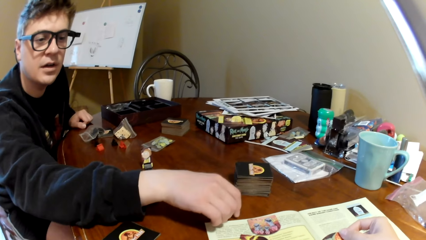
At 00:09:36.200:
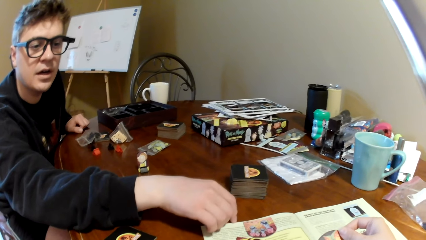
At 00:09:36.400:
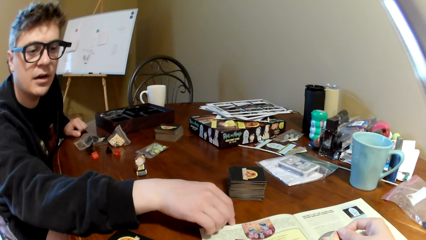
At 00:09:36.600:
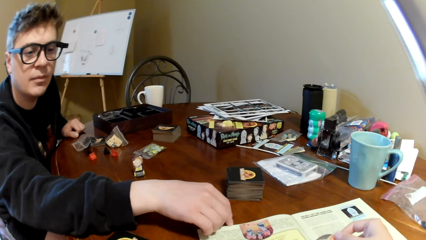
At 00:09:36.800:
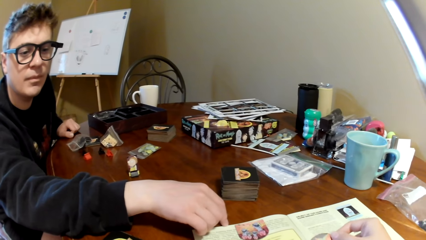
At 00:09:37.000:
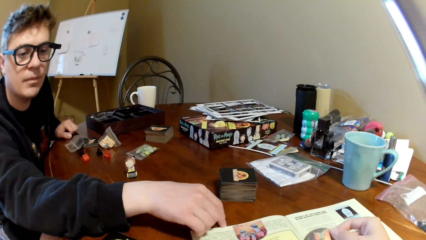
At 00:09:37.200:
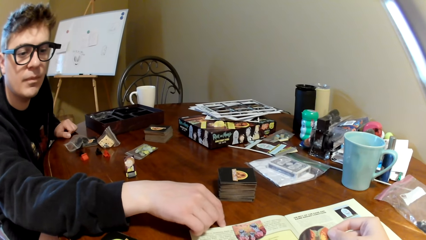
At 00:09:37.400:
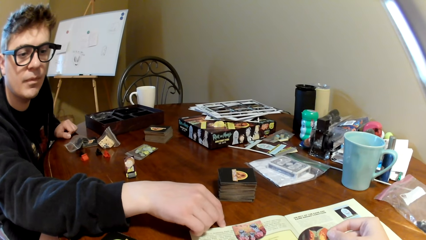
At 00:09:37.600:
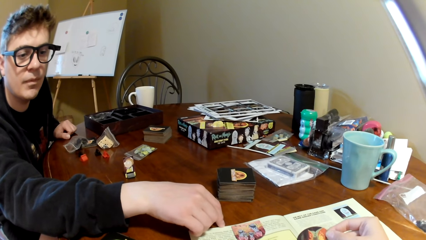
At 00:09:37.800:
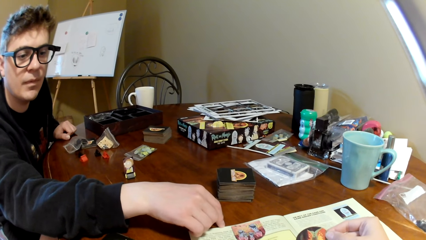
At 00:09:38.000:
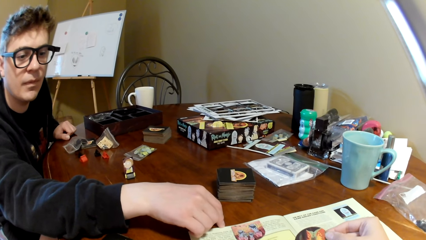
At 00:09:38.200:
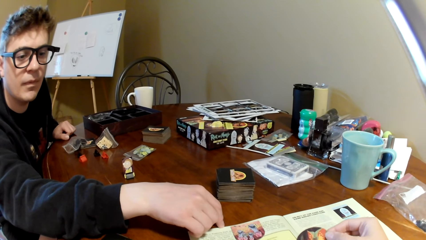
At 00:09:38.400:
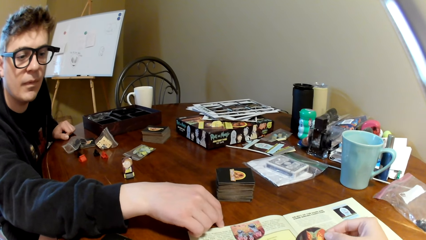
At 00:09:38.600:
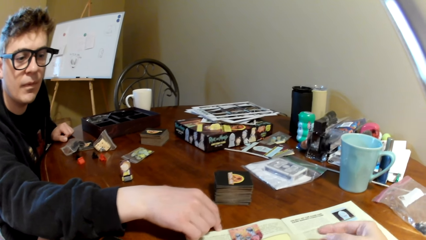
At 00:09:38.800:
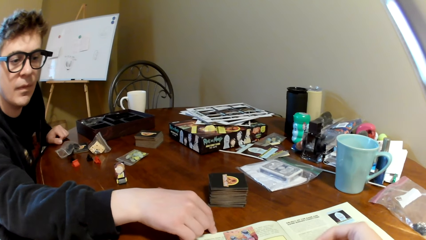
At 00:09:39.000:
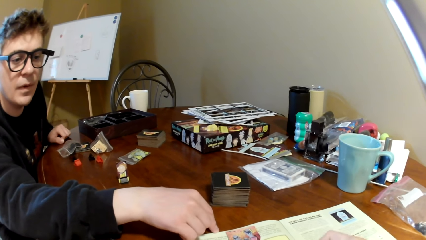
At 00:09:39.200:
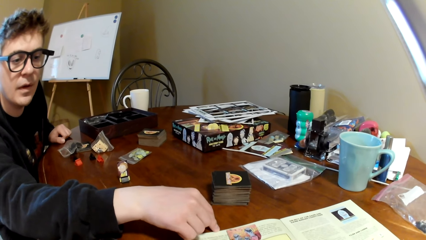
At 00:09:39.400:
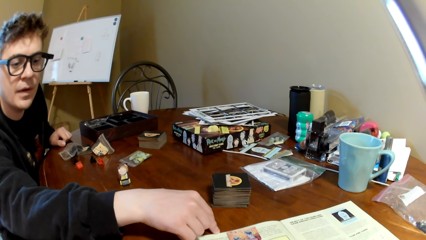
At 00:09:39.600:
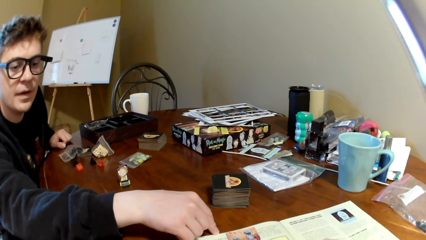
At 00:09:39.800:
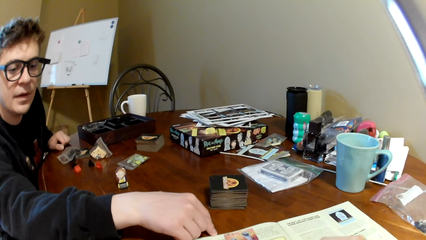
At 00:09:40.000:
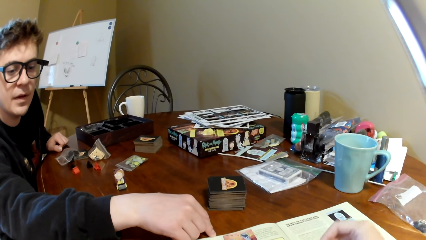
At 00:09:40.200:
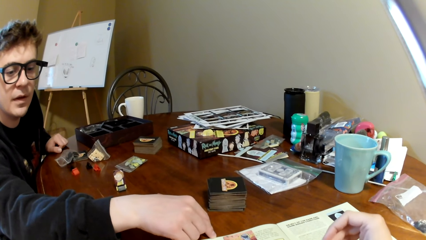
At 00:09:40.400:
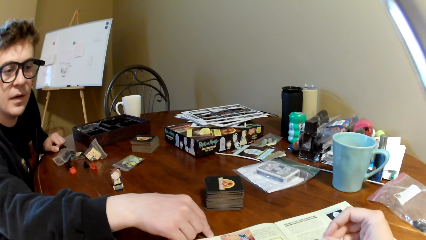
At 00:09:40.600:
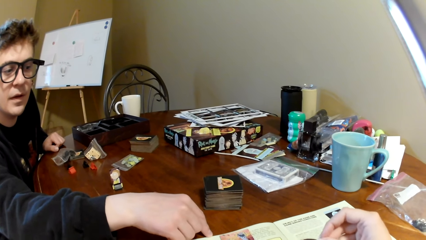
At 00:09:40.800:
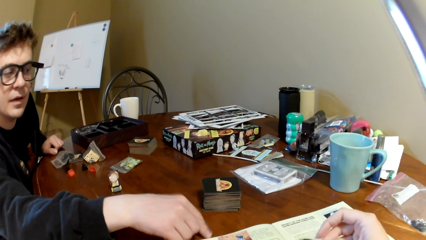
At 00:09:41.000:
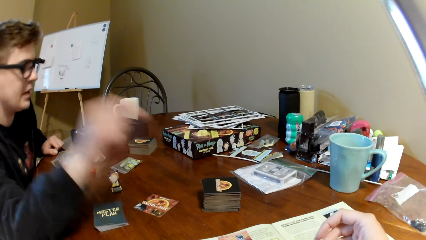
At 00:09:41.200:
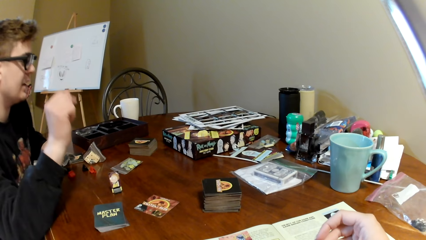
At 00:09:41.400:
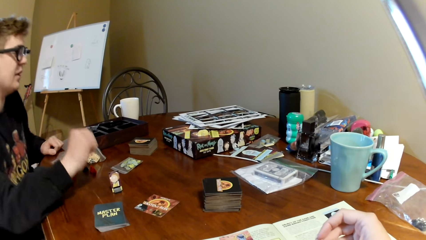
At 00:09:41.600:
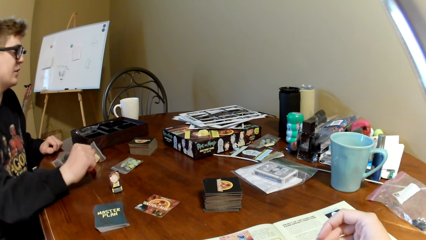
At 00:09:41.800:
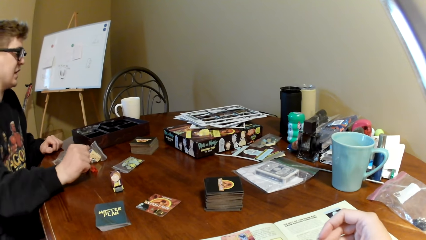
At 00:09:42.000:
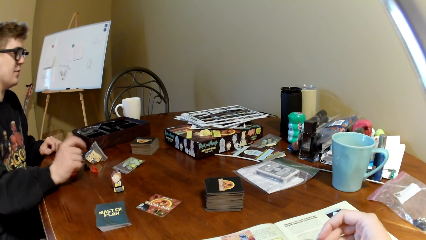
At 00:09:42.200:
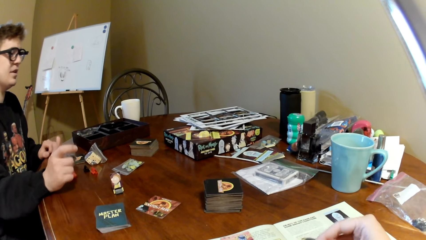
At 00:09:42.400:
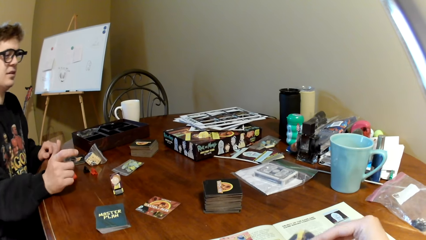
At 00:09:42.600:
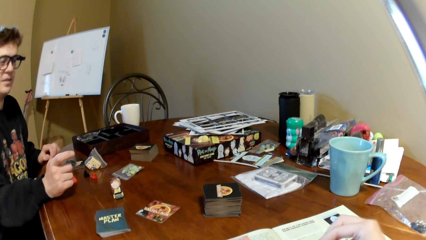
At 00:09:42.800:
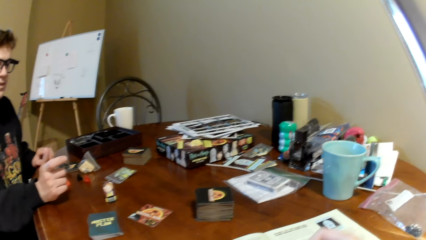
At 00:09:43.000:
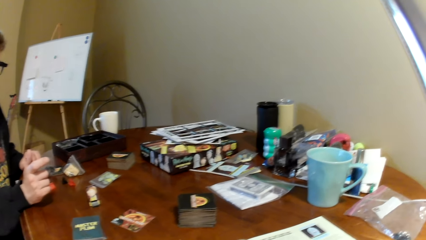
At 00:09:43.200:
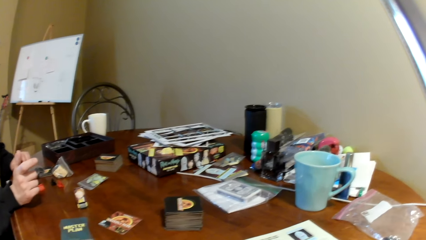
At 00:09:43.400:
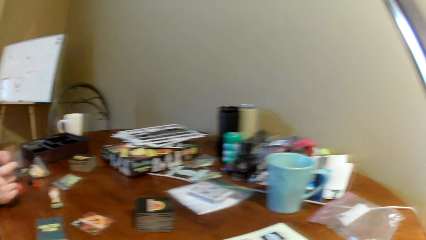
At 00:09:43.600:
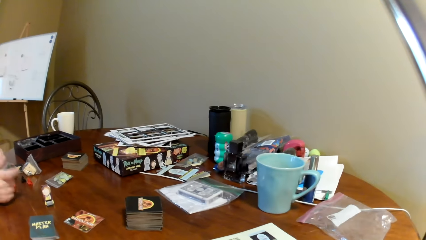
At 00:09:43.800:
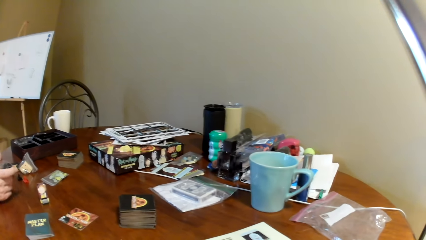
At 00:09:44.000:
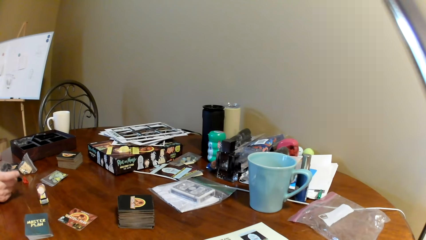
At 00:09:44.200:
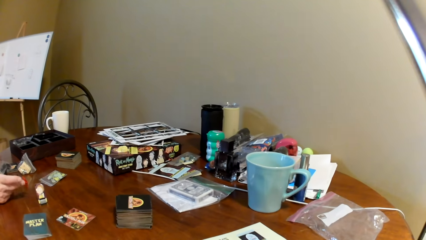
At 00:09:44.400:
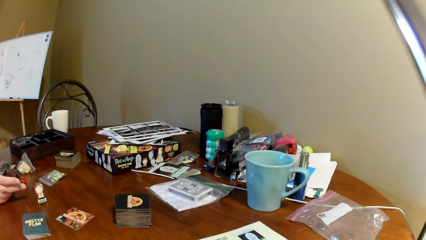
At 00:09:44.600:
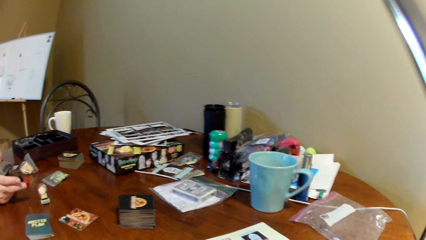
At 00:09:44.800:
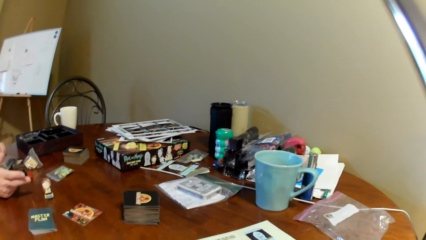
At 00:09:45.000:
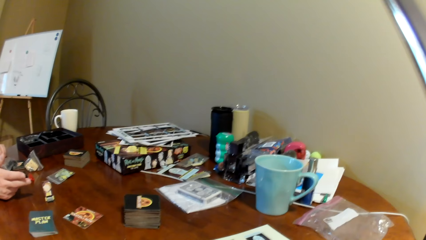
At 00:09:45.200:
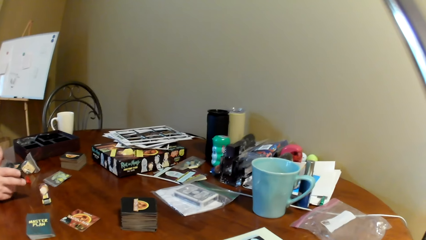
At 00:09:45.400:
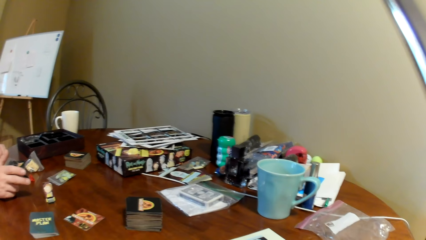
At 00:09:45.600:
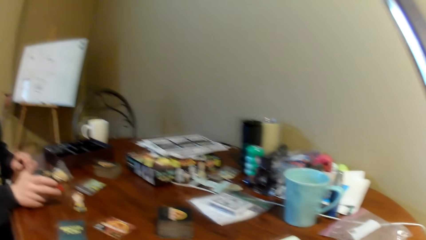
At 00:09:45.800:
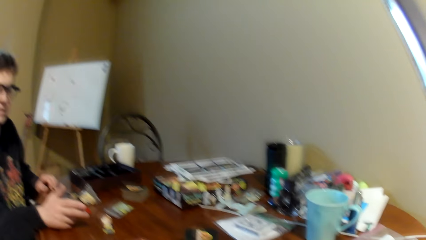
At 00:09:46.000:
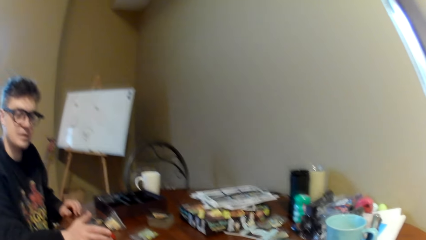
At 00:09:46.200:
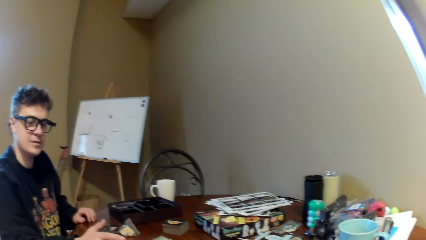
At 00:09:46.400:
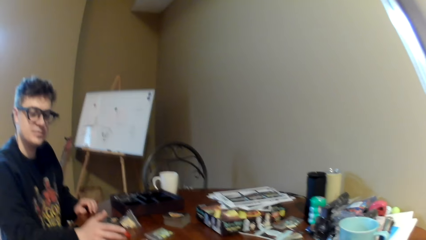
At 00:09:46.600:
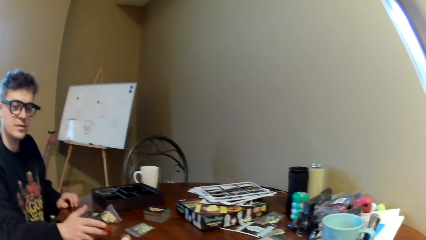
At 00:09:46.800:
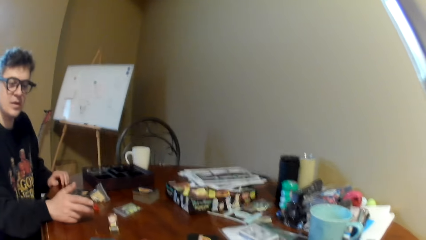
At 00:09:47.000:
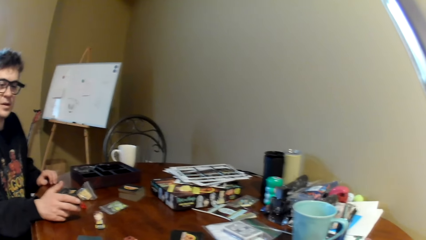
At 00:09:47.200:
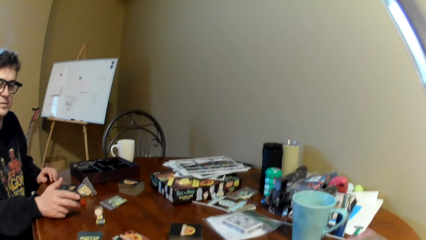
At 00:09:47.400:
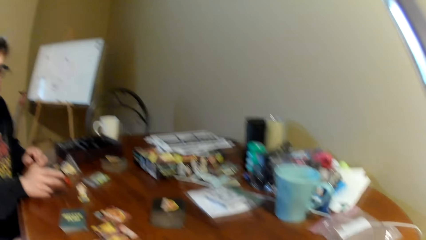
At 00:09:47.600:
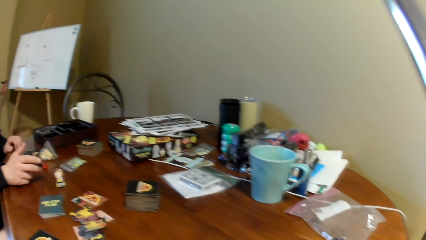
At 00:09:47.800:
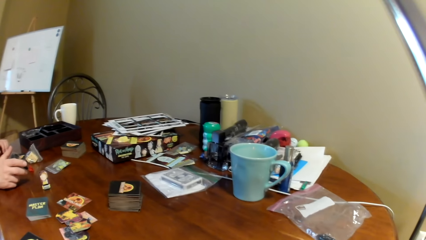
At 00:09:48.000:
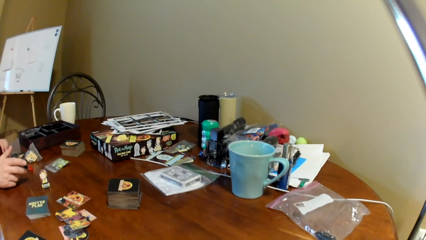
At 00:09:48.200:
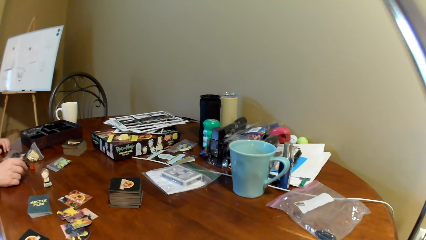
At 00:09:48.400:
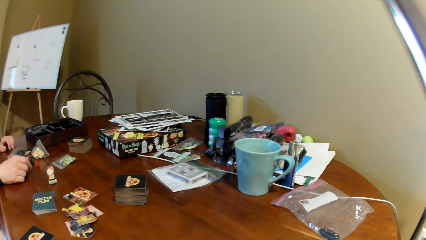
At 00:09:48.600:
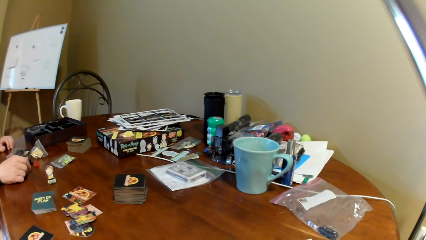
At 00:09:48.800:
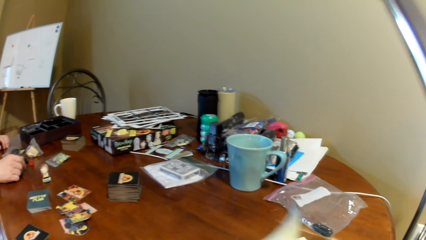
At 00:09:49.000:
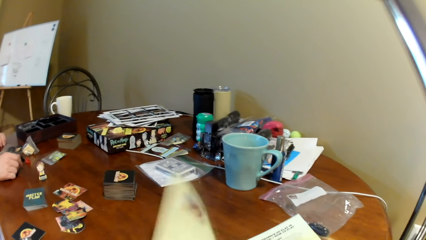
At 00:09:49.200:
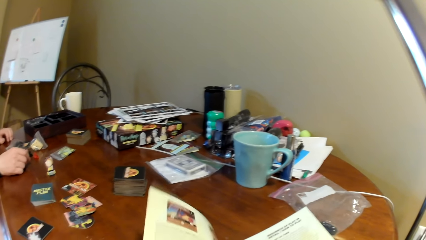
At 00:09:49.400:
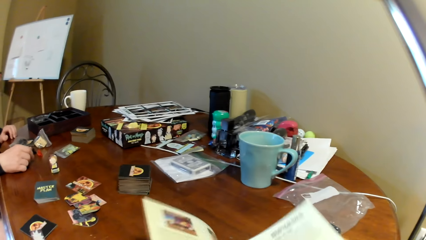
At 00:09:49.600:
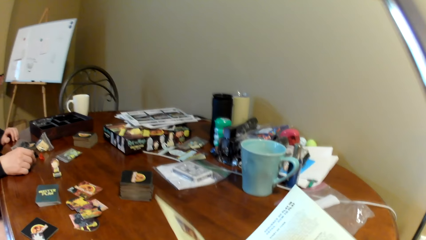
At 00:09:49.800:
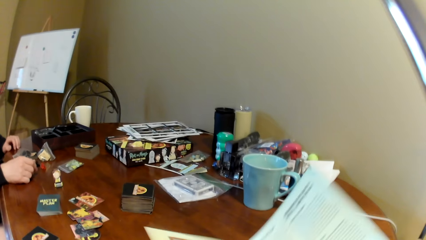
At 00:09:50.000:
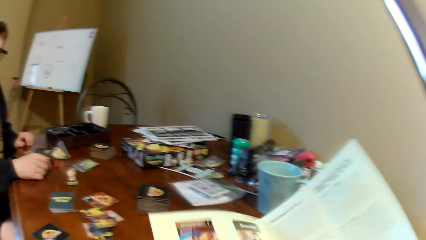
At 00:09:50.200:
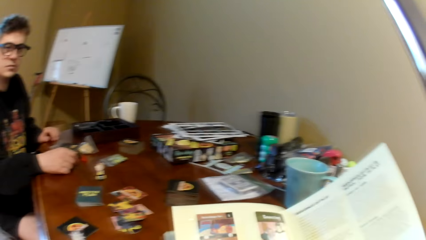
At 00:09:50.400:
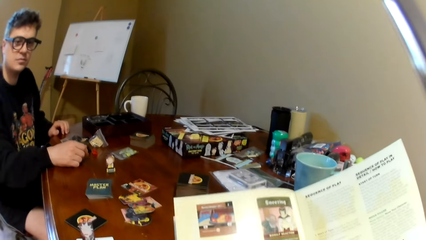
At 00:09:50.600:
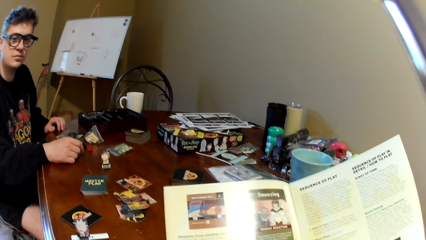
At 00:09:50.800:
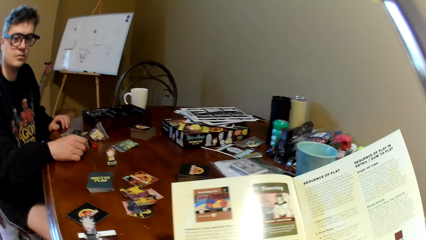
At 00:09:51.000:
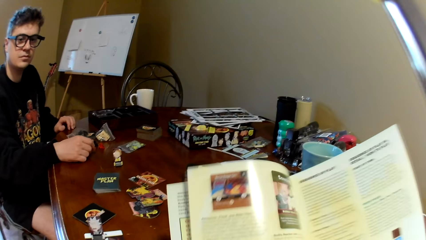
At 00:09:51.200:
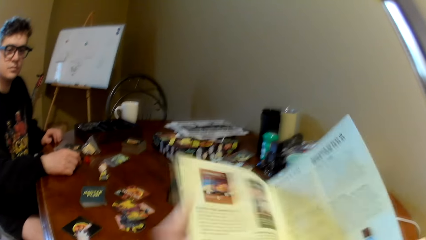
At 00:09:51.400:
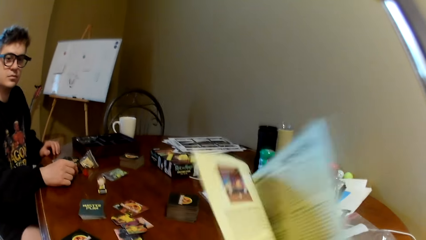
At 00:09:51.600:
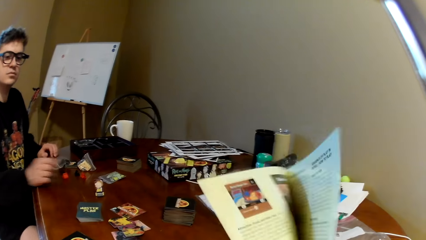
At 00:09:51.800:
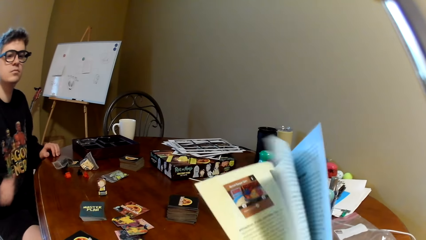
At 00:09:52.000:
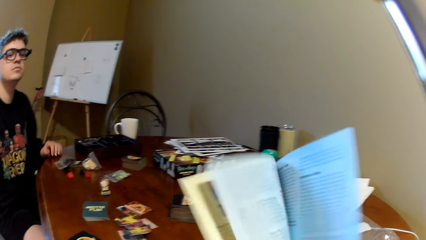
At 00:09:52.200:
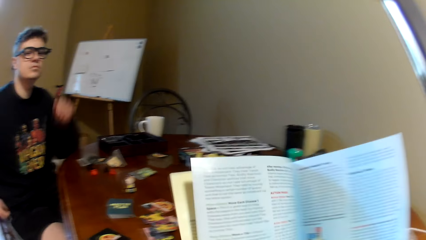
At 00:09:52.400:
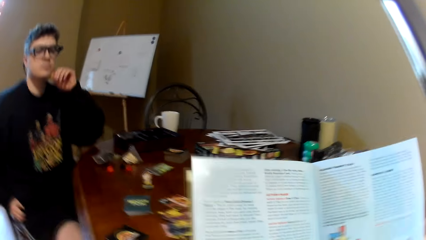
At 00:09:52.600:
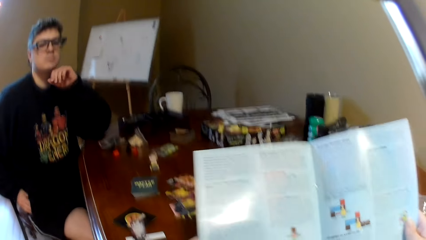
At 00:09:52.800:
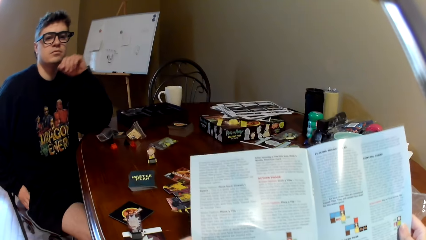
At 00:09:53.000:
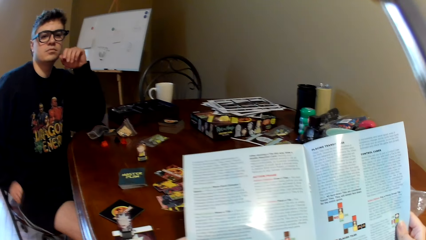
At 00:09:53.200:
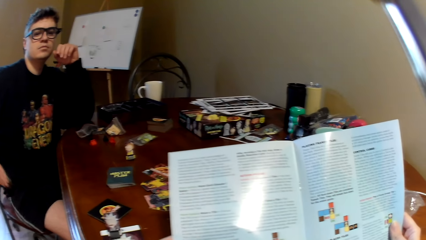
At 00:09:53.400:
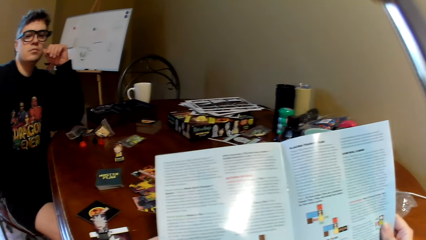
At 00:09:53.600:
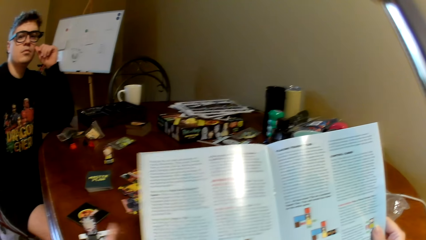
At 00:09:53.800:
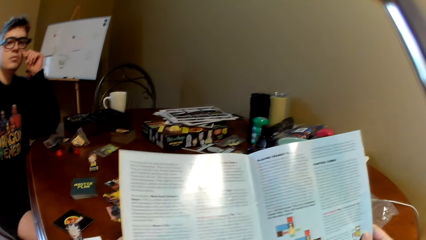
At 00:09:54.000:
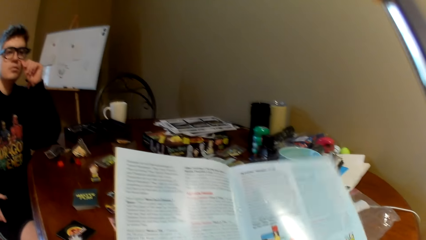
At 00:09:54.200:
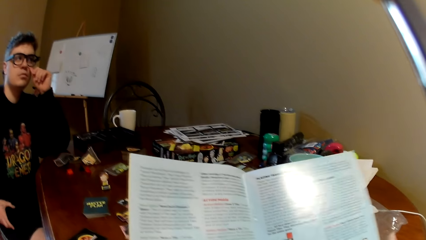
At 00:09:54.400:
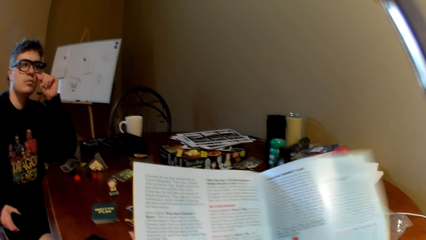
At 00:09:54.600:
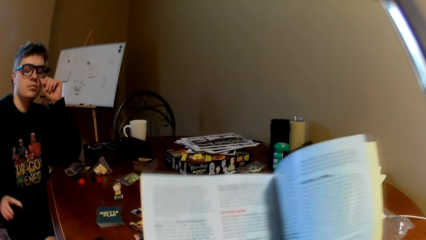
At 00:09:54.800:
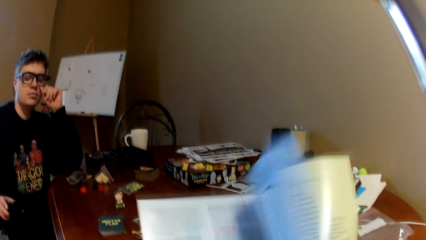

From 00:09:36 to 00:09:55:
A man moves the right hand. The man converses with the camera wearer. The camera wearer looks at the playing cards. They open a magazine or book, lift the magazine, hold the book, and read the magazine. They turn the page of the magazine. The man puts his elbow on the table. The camera wearer reads the magazine. The man puts his hand inside the pocket.
